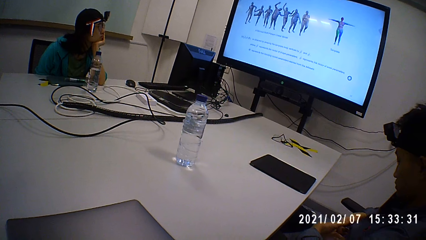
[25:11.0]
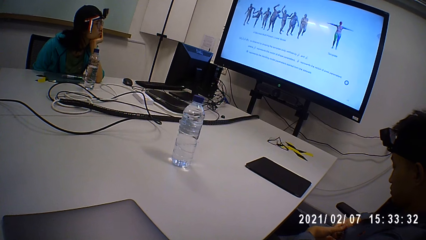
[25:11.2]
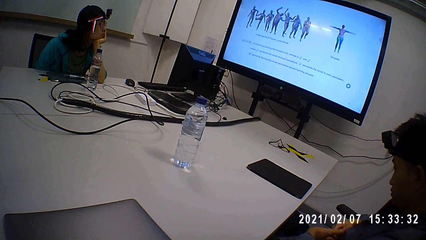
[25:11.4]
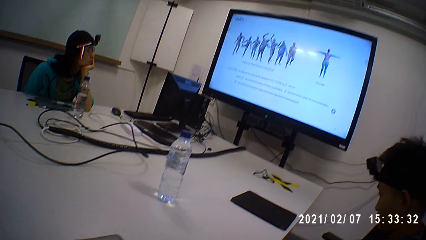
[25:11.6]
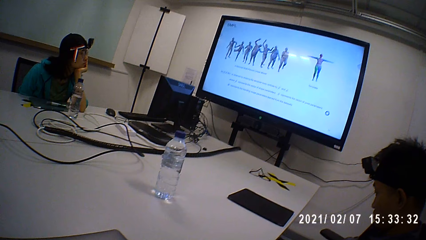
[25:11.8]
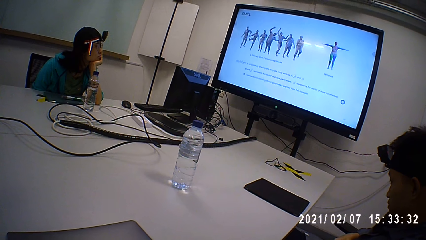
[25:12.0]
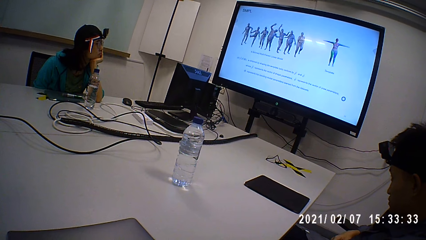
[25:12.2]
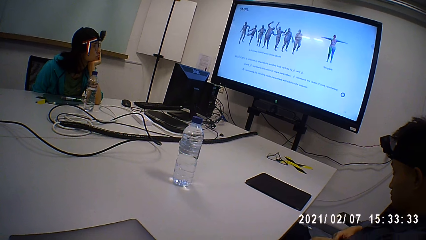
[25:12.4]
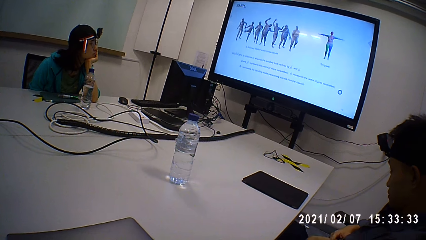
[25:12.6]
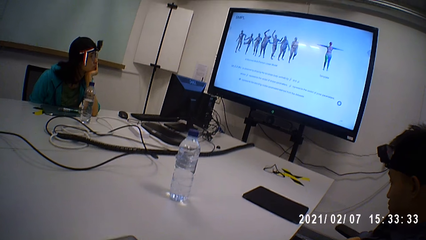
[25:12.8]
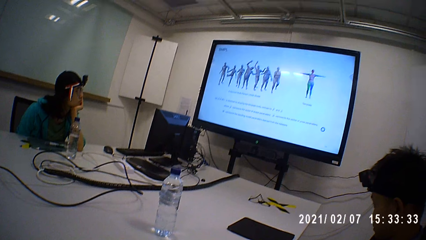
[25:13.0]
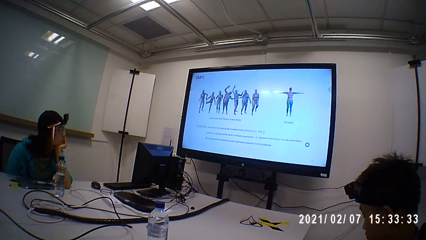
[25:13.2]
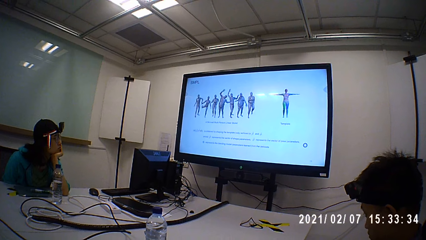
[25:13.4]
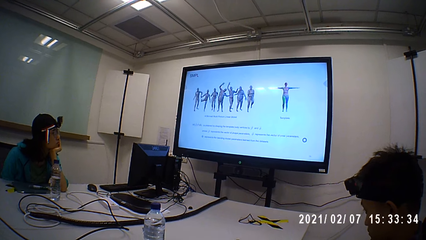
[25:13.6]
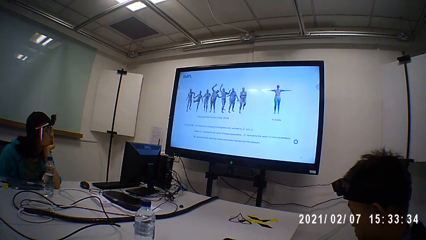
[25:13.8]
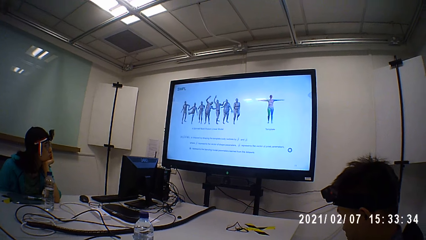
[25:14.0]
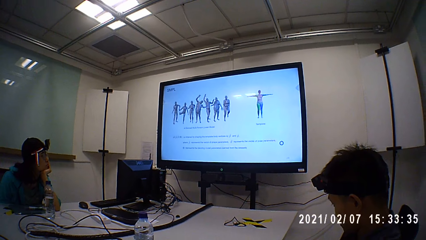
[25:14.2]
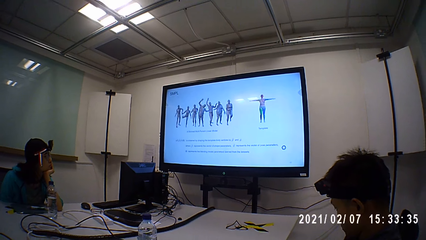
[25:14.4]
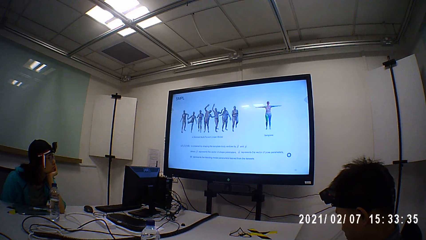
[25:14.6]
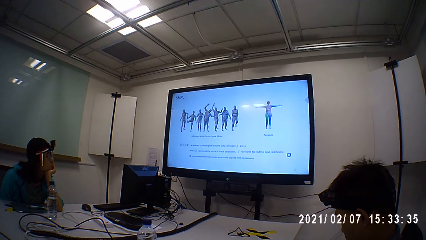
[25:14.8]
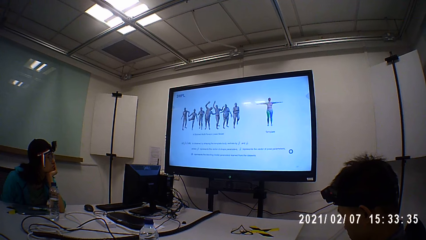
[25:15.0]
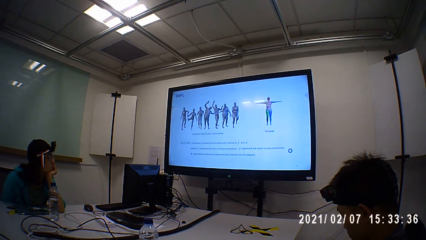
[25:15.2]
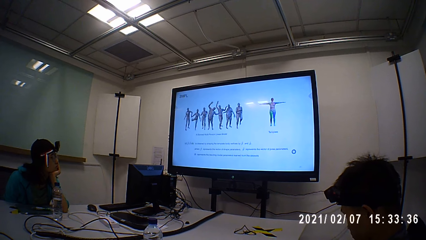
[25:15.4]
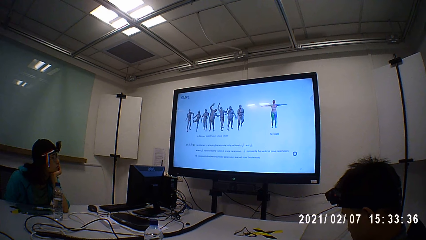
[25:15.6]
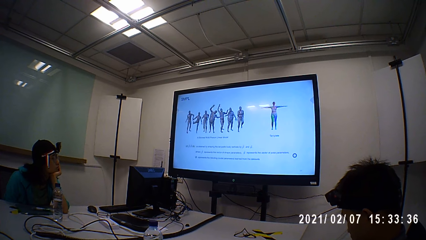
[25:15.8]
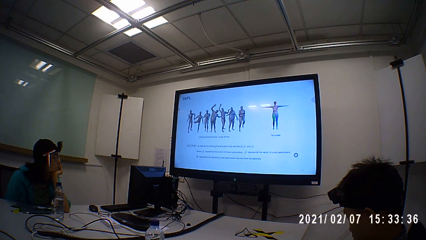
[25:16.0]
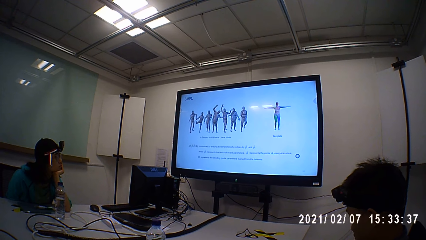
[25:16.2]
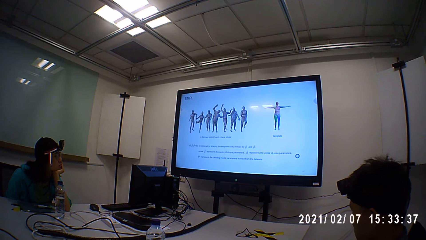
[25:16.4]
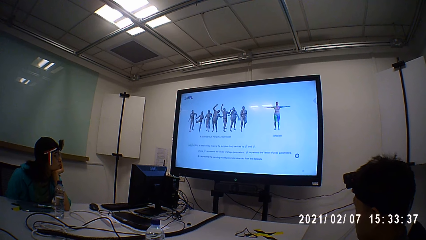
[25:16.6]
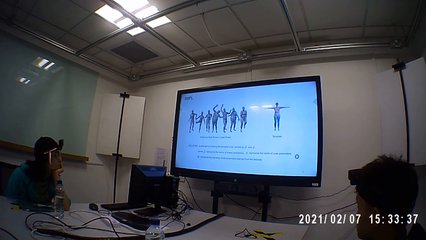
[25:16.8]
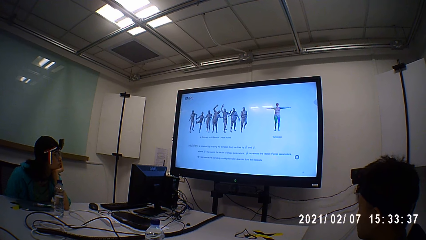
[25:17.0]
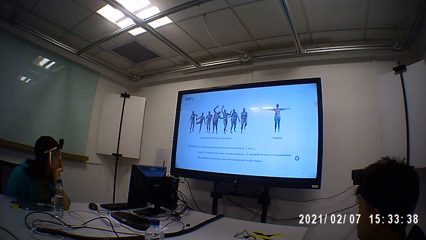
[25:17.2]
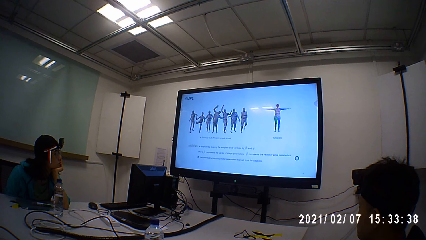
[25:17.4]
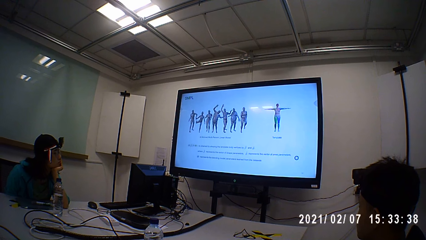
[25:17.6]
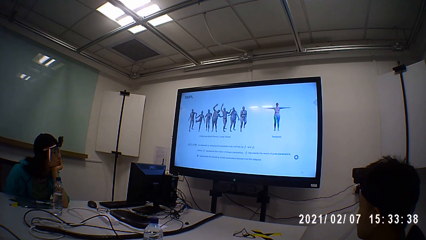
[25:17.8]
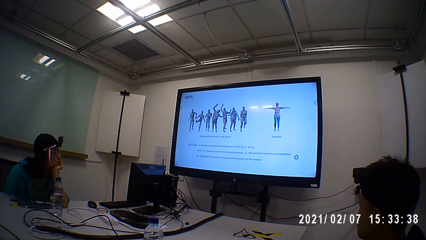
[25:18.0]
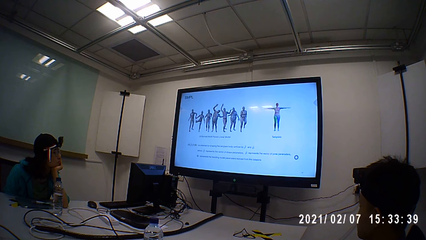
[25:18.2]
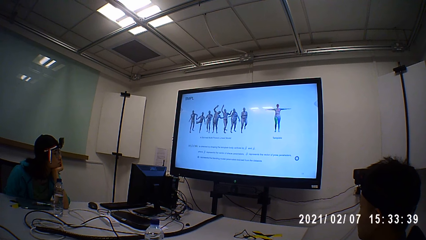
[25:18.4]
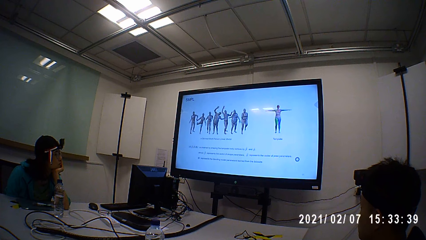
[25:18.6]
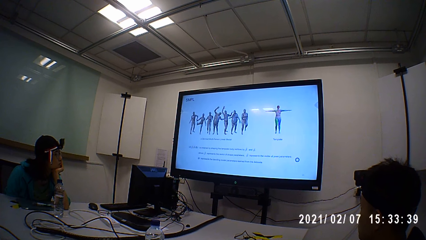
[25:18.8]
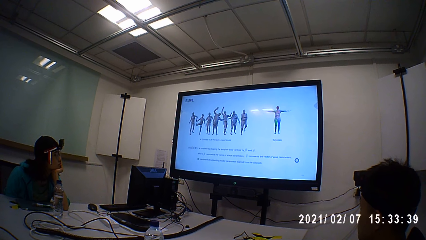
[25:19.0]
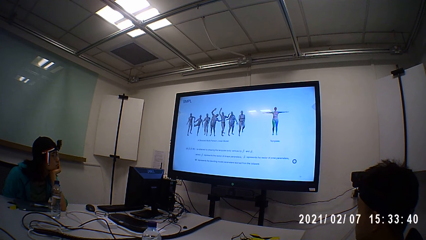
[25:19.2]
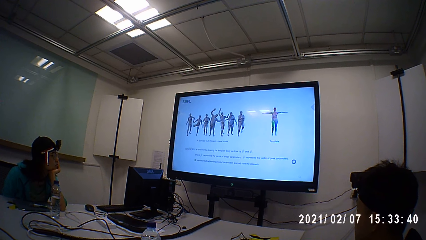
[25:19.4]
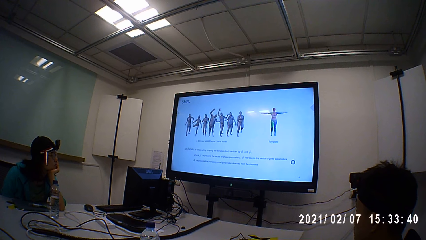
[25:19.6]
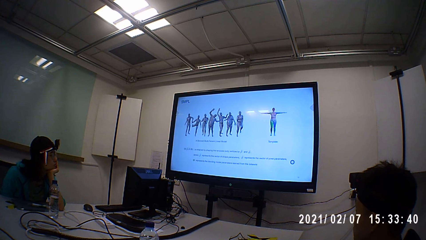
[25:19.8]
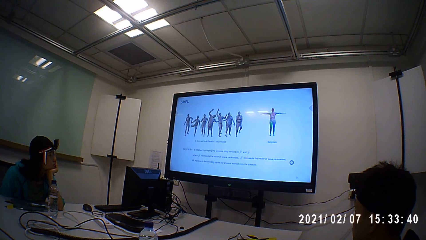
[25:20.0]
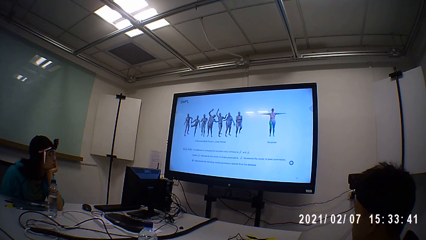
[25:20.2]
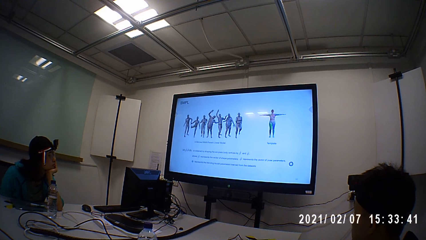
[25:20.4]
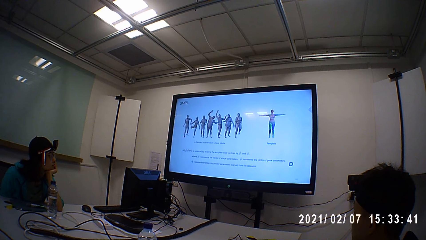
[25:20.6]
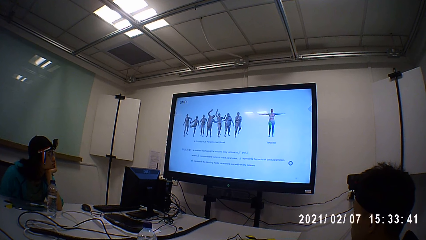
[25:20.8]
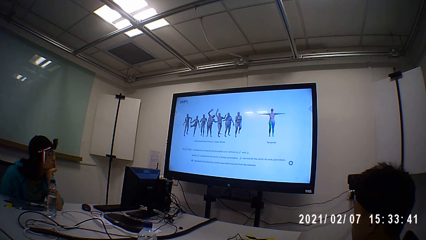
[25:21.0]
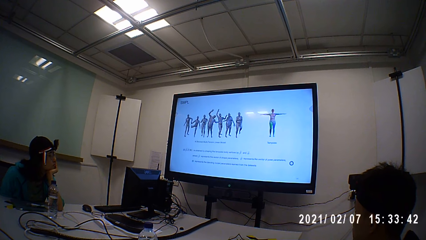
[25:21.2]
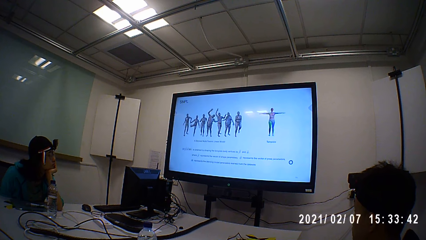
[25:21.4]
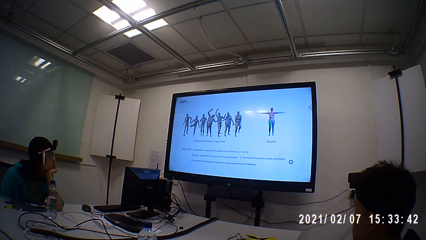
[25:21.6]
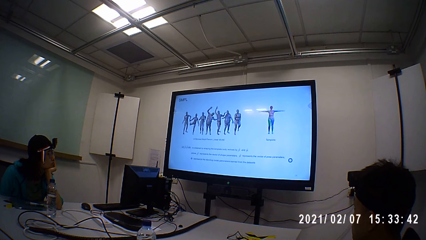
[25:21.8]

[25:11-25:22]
The camera wearer looks at a person. The person looks at the screen on the wall.

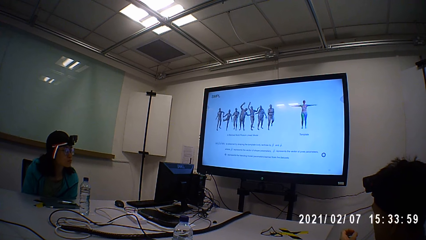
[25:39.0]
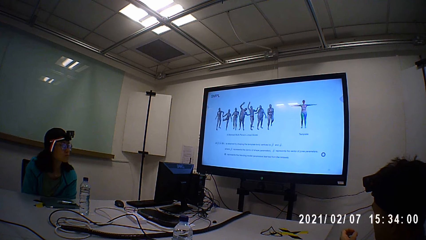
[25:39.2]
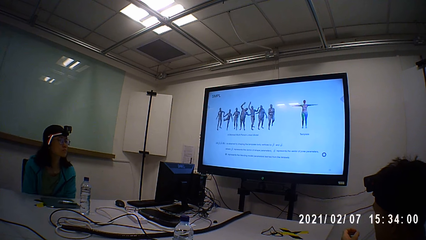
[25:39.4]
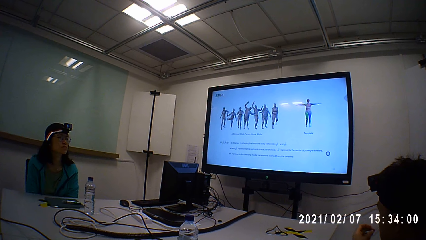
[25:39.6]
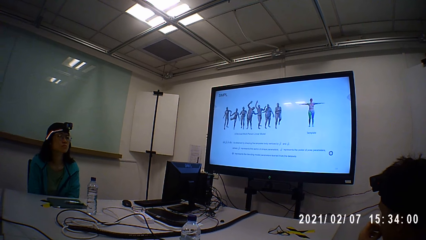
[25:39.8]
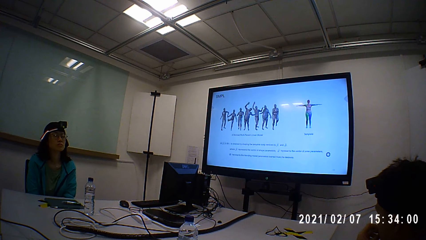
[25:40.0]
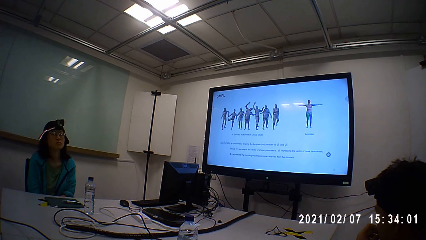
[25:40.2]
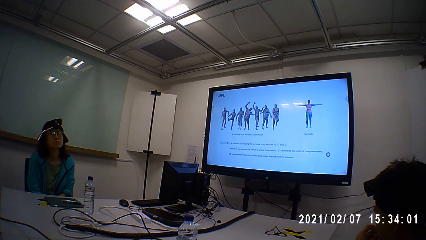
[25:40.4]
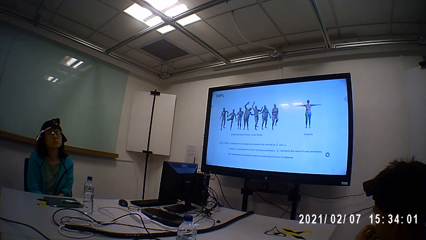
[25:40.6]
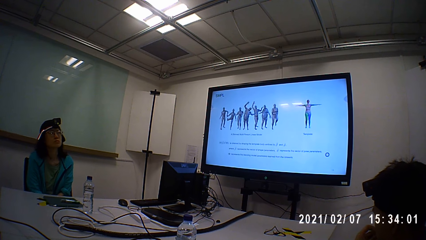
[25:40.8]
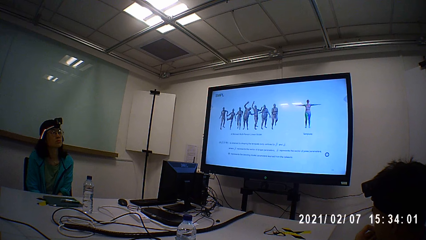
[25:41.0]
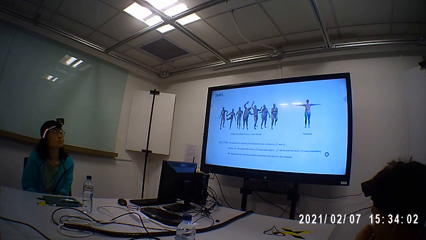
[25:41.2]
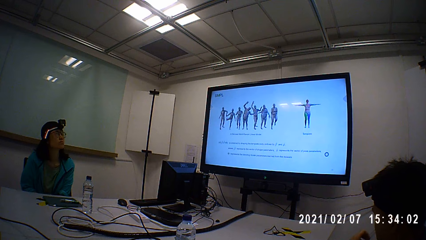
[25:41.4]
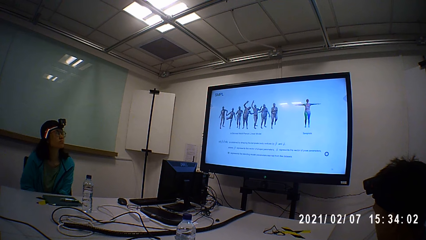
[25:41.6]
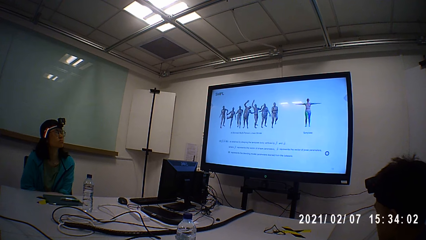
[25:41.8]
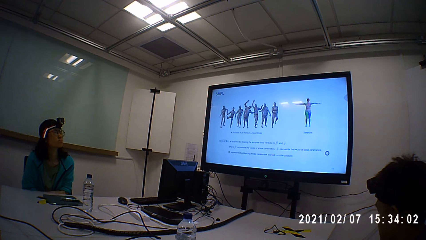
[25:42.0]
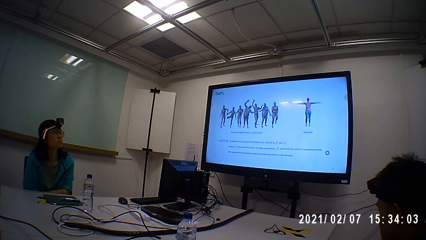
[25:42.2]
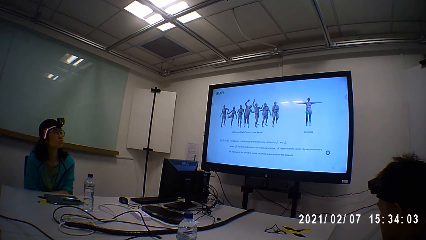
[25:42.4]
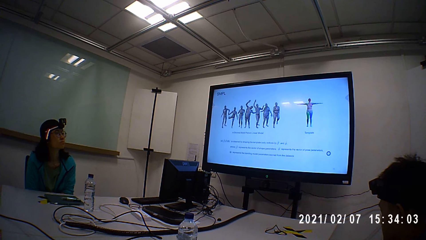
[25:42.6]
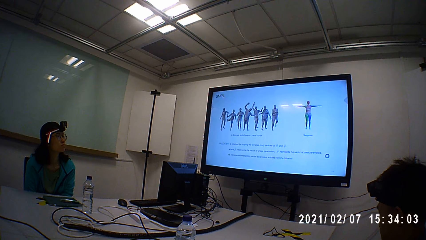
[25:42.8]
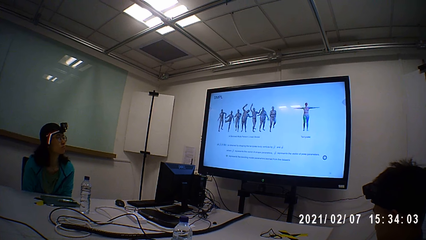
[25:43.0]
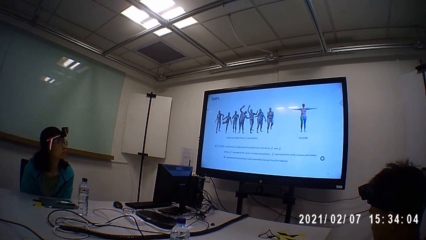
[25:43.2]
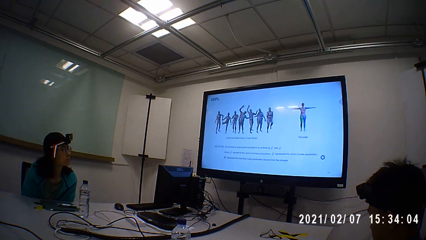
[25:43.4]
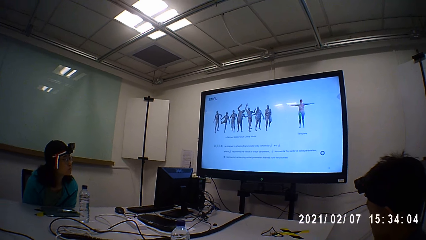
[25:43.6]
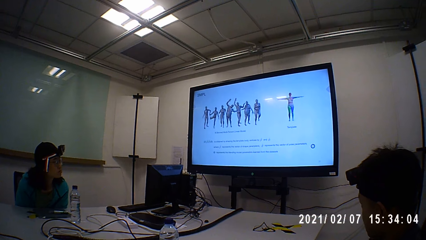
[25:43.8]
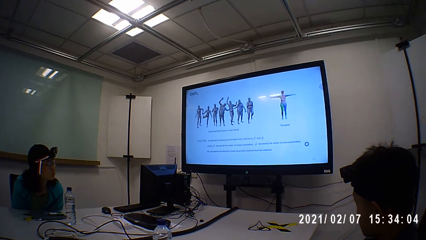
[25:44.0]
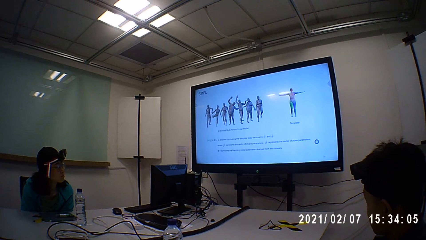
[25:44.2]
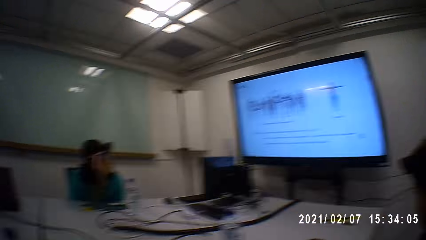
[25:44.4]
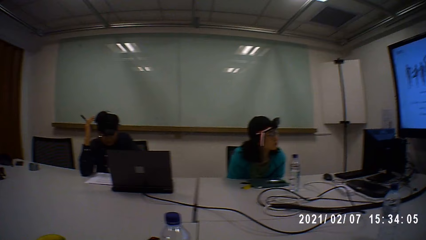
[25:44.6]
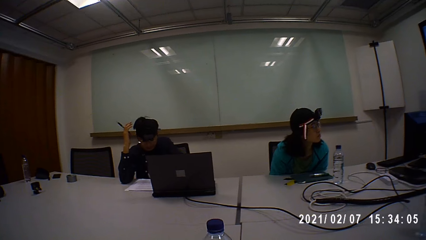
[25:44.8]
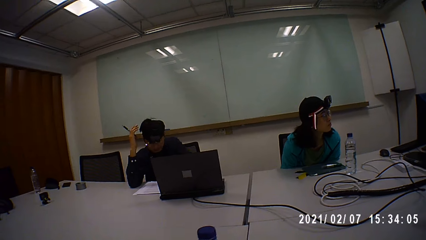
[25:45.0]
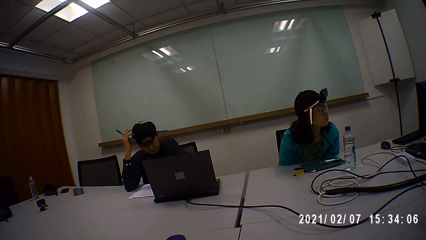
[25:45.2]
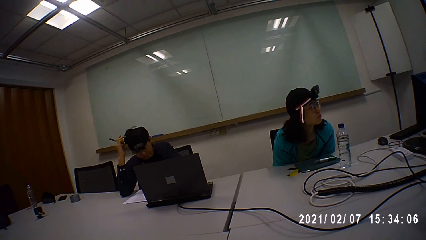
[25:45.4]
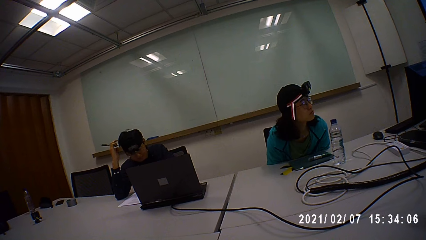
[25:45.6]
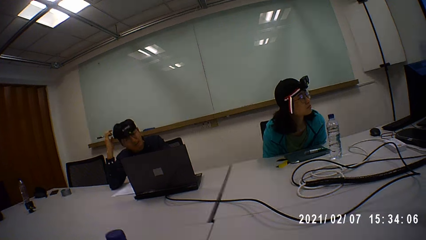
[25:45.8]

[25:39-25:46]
The camera wearer operates a desktop. A person looks at the screen on the wall. Another person looks at the screen on the wall.
